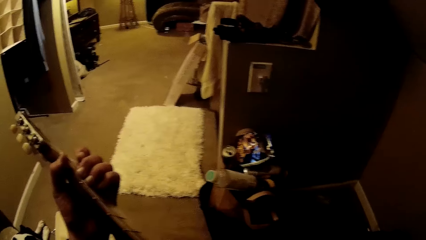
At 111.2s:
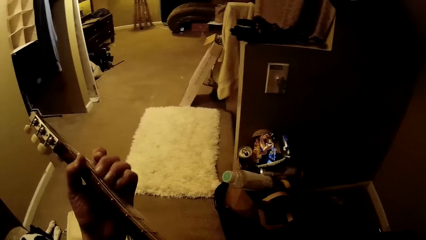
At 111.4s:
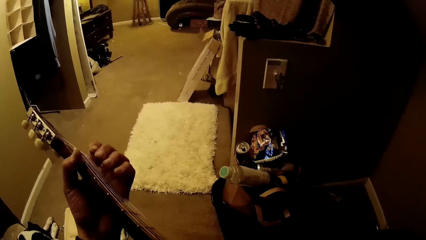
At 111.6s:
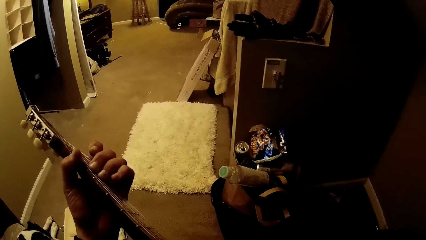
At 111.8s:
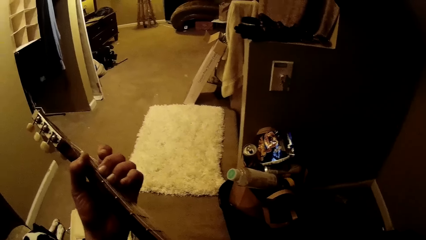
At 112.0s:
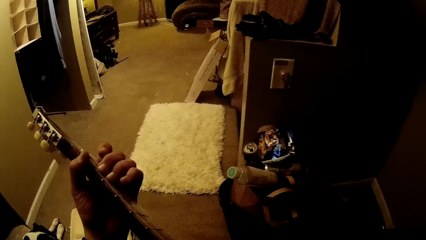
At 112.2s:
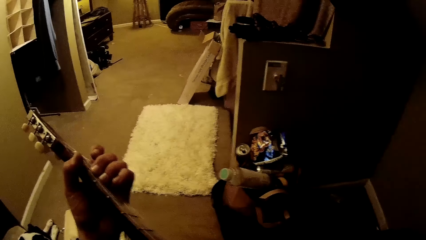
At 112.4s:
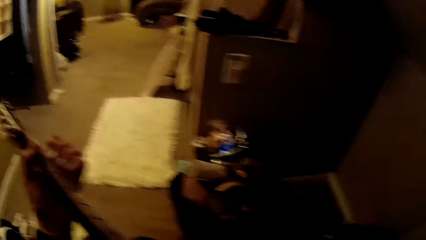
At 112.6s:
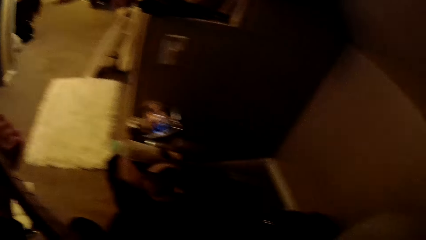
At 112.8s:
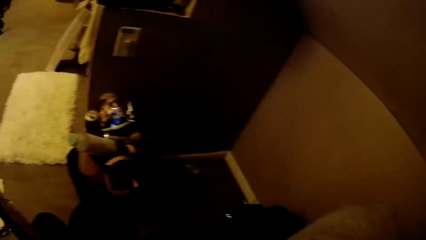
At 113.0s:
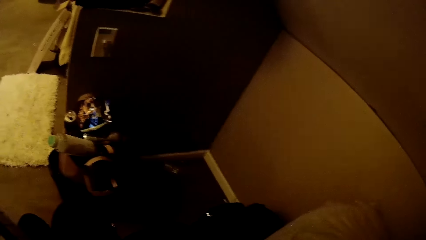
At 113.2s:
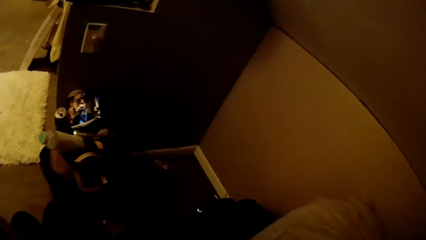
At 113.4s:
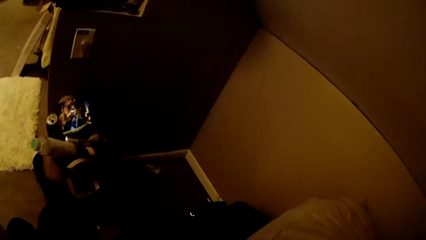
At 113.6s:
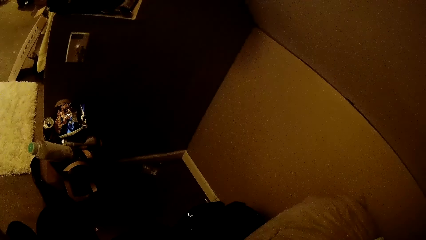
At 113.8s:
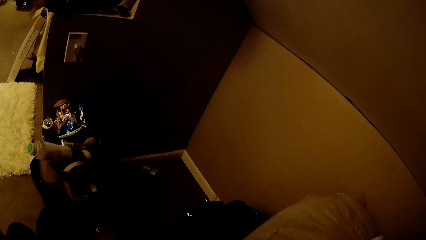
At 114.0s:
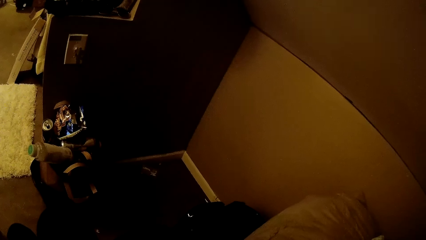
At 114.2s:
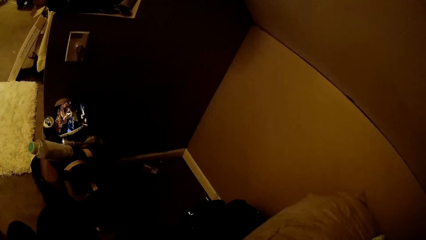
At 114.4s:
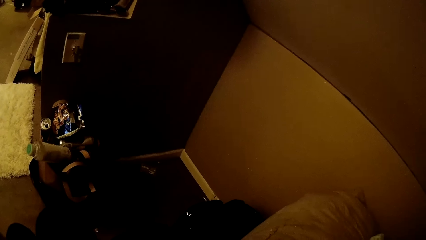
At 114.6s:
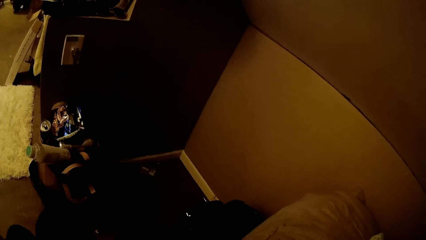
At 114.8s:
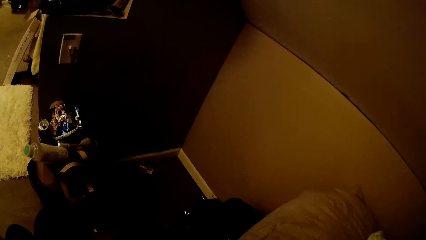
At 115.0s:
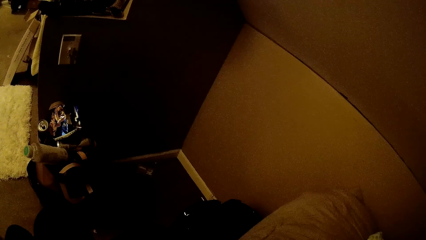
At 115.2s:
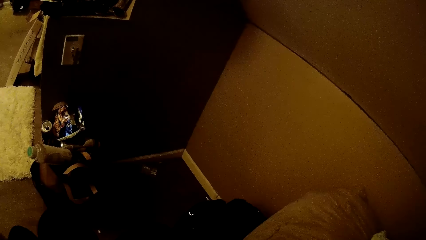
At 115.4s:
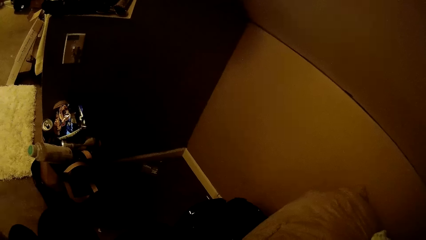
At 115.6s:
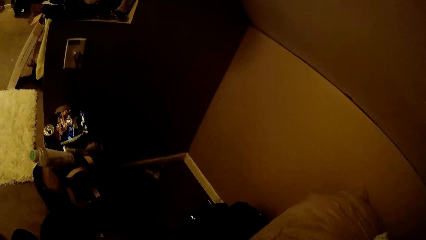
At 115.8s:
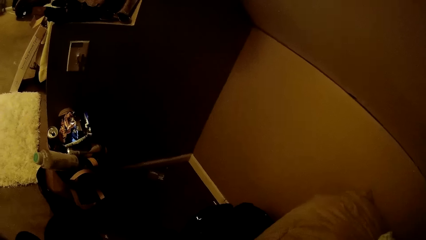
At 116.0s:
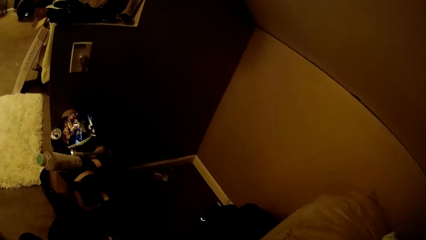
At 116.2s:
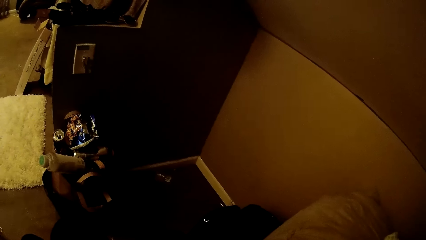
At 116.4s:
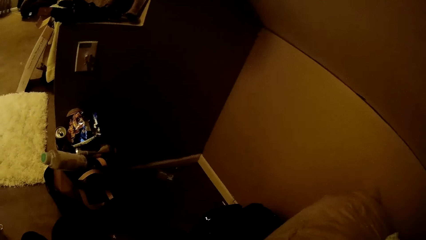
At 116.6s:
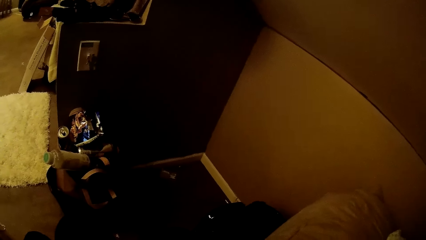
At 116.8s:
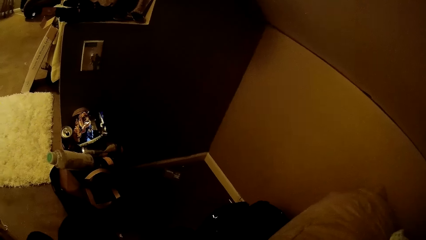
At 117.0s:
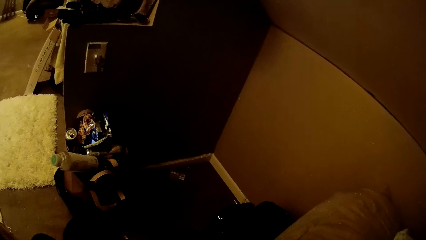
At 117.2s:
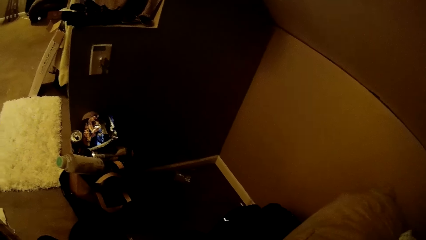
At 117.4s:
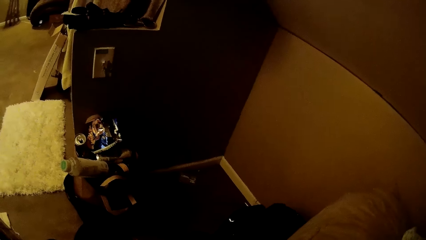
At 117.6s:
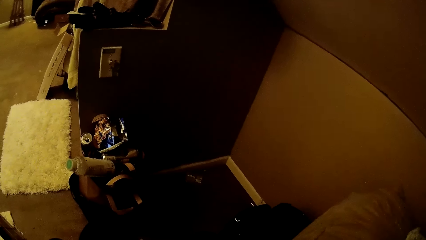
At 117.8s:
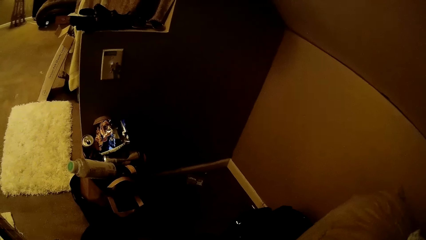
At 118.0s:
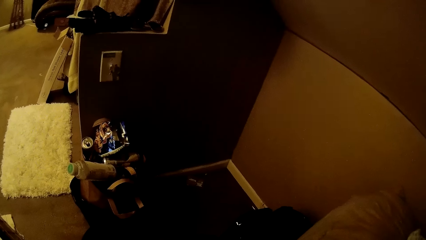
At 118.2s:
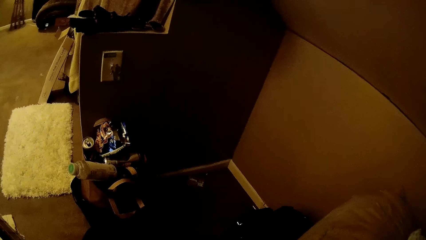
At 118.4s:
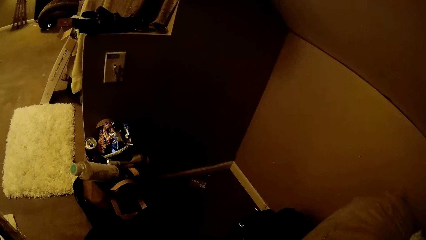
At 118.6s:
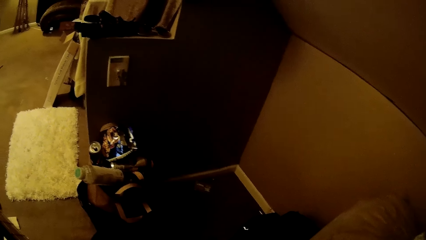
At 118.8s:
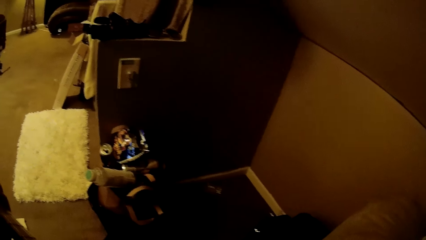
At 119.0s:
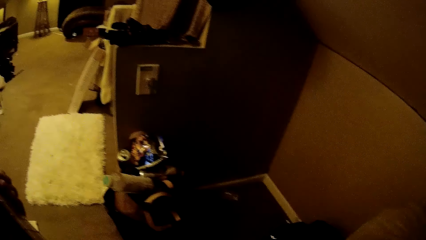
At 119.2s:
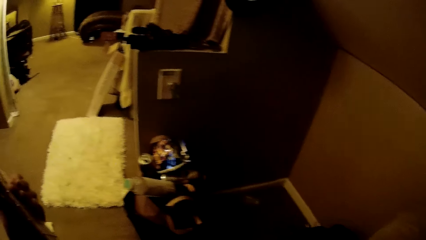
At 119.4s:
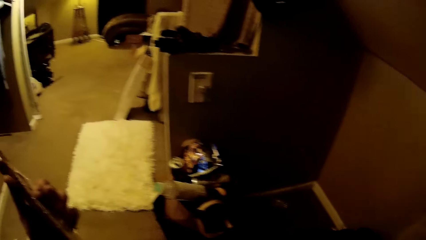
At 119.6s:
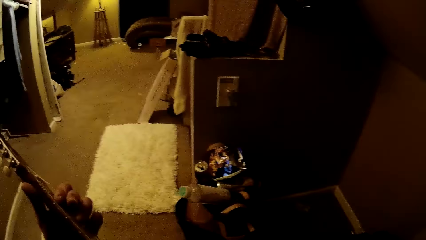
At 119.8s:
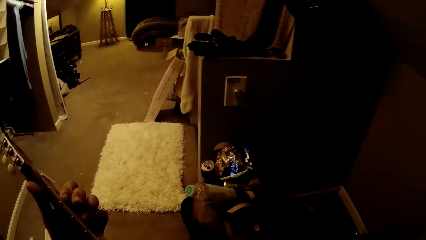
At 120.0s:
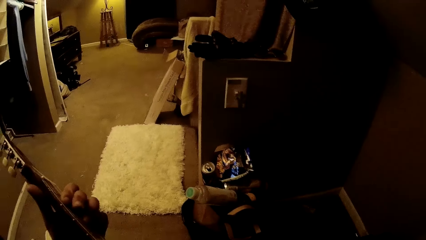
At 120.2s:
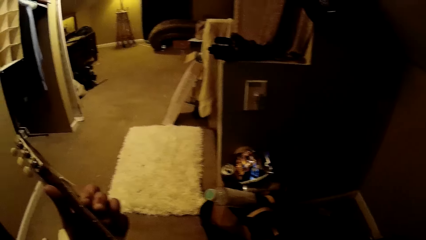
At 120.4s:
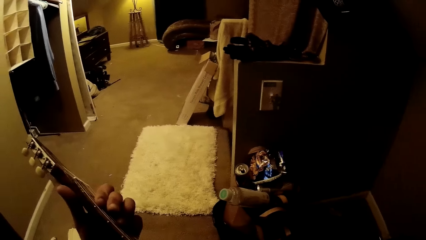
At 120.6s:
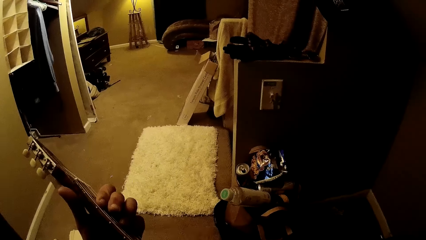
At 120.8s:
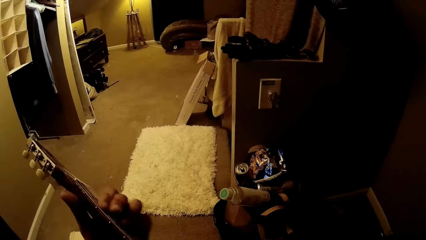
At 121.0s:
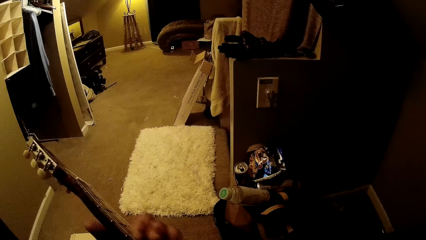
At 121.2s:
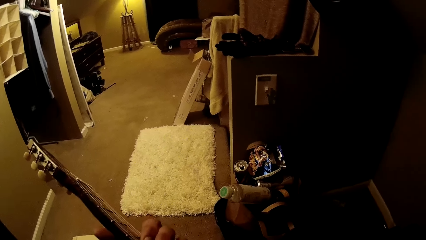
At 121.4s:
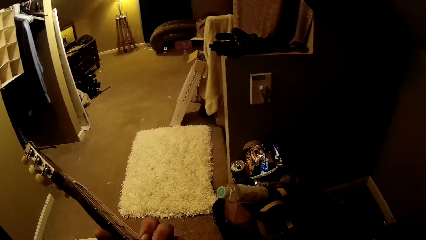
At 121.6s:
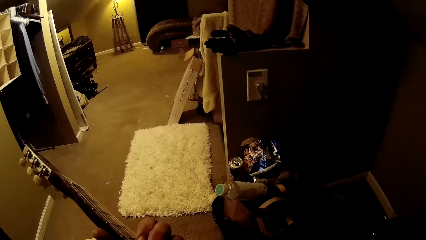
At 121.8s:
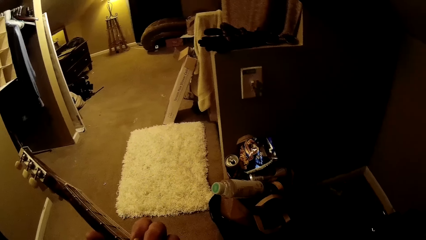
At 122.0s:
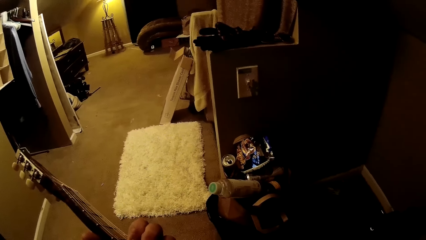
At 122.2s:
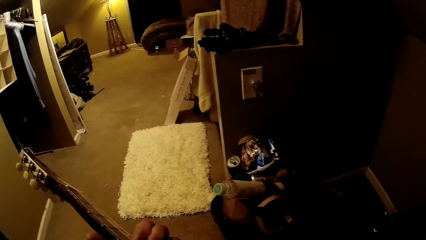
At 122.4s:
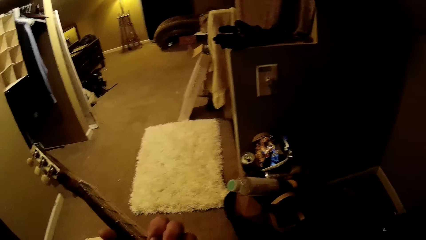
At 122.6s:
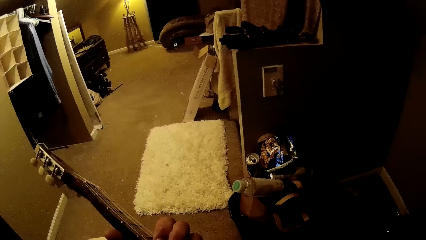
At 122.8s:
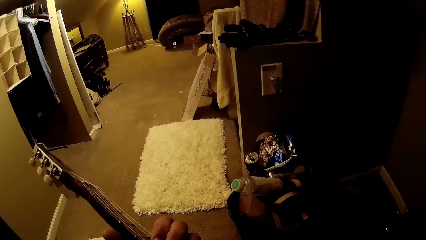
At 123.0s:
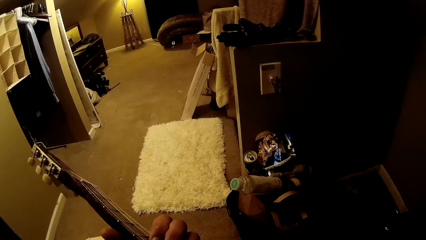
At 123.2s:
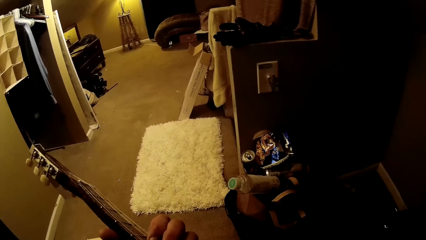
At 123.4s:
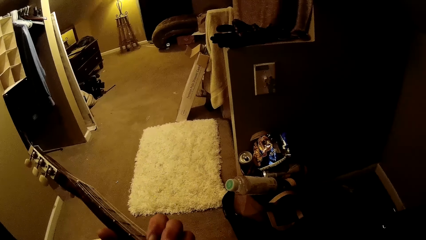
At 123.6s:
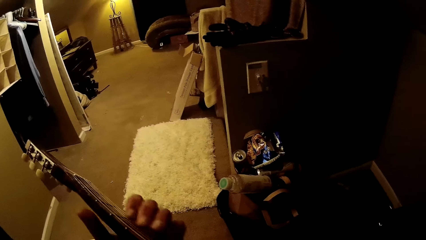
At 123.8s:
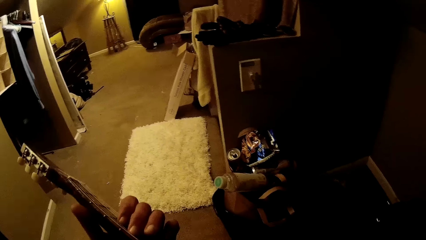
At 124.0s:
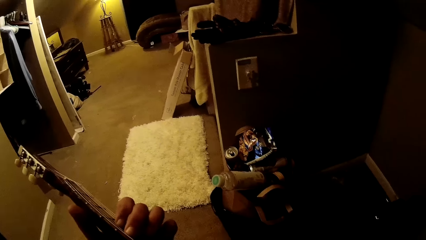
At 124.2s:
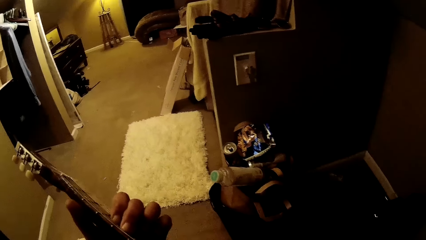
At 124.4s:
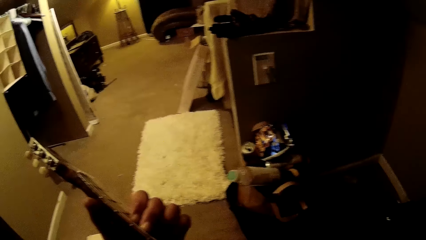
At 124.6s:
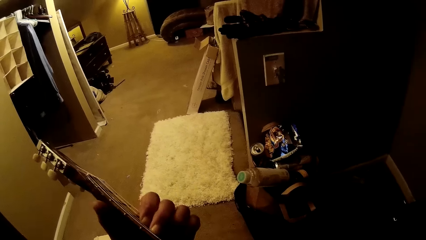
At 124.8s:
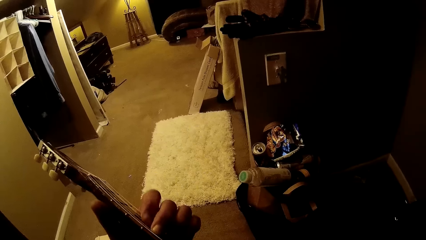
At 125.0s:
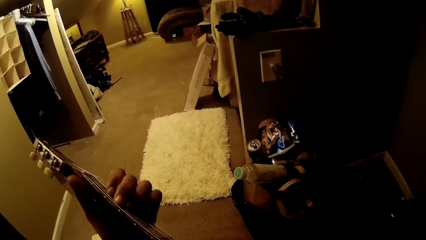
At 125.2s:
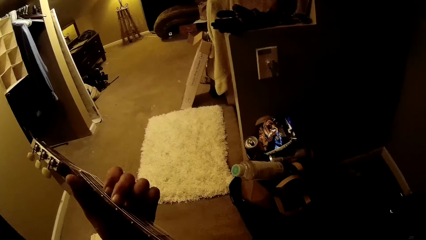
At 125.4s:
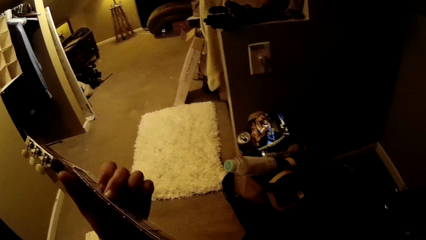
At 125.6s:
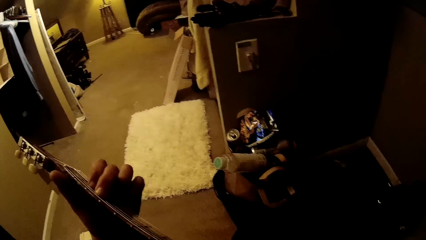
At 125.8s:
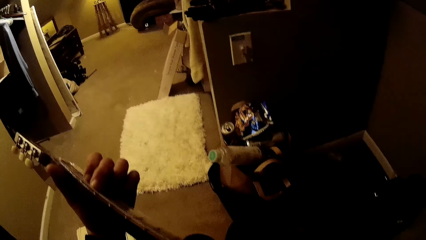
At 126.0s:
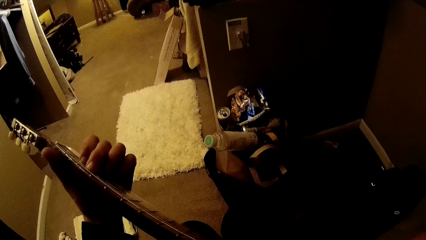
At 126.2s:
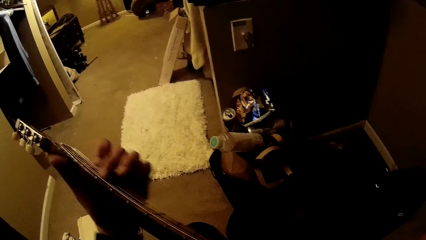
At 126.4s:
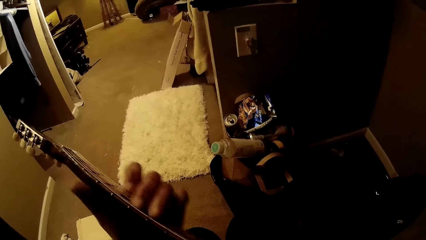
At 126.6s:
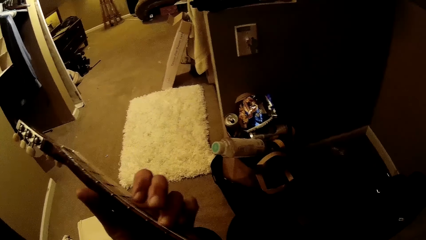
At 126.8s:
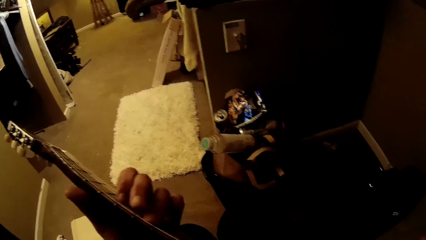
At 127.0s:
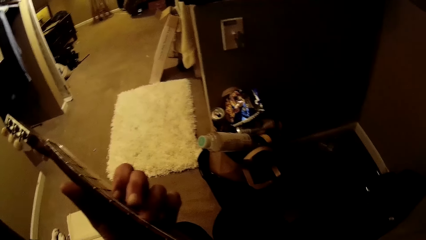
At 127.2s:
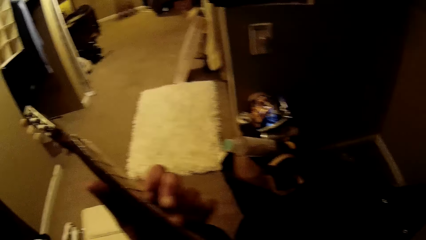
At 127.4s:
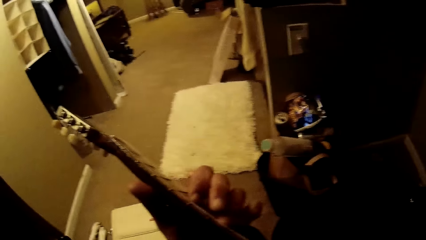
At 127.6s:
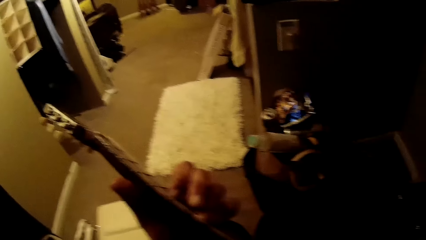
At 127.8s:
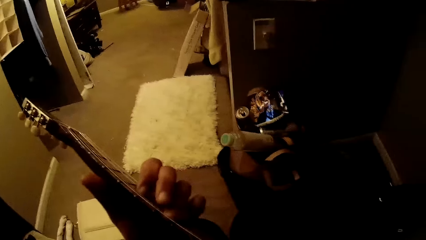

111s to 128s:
The camera wearer turns to the side. They play guitar.
